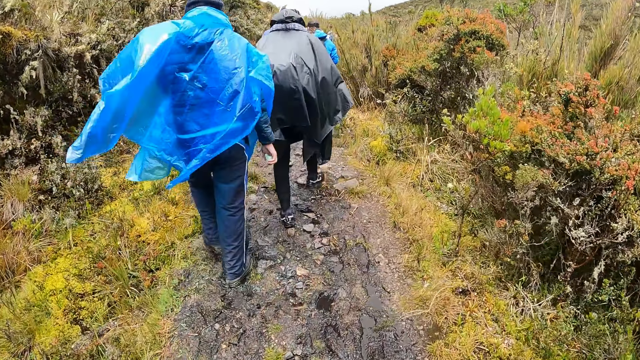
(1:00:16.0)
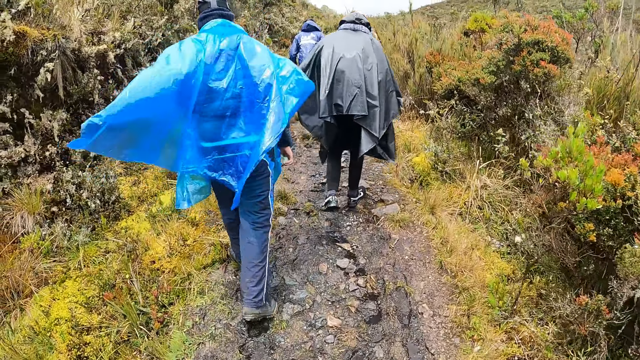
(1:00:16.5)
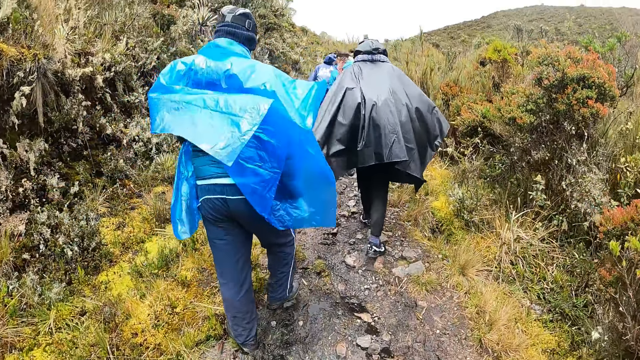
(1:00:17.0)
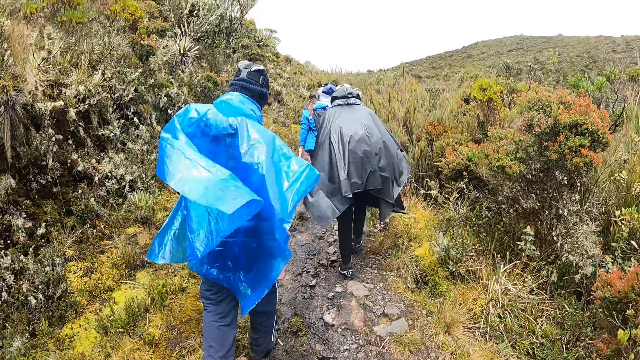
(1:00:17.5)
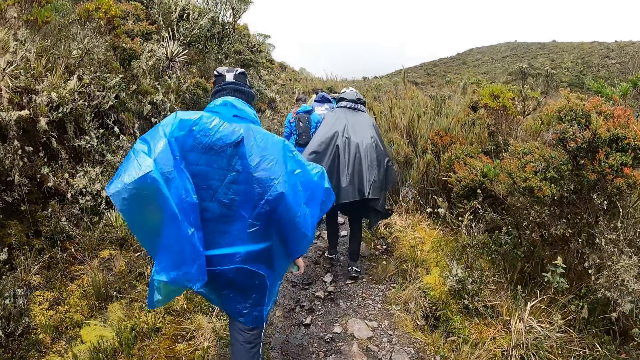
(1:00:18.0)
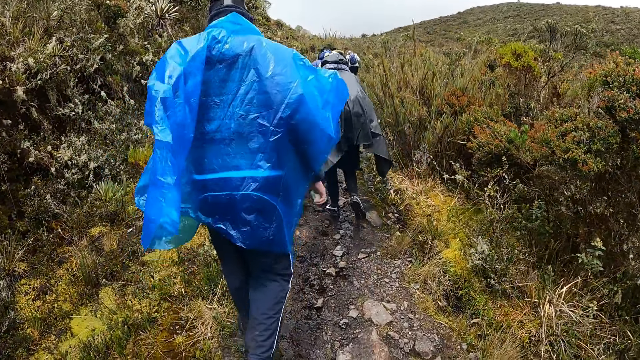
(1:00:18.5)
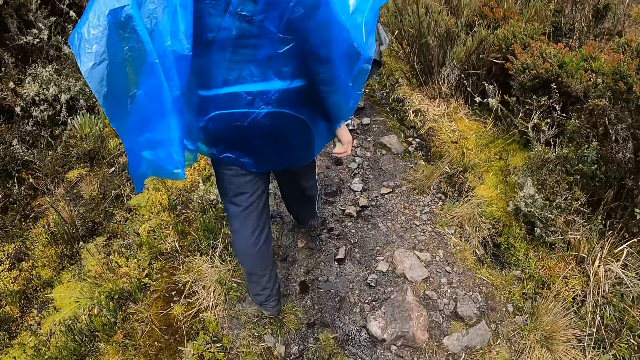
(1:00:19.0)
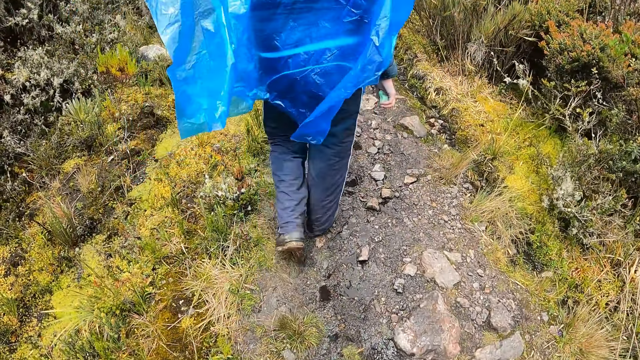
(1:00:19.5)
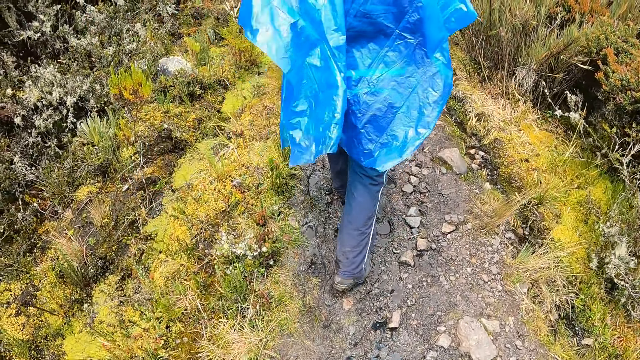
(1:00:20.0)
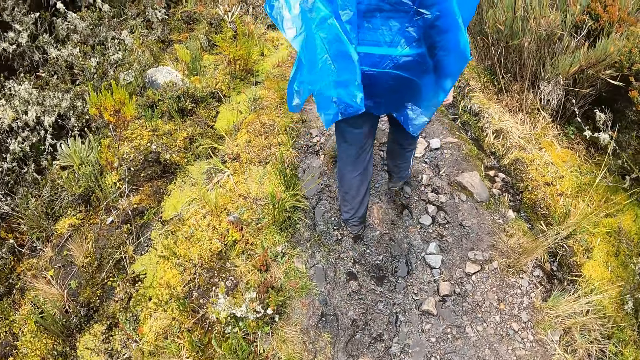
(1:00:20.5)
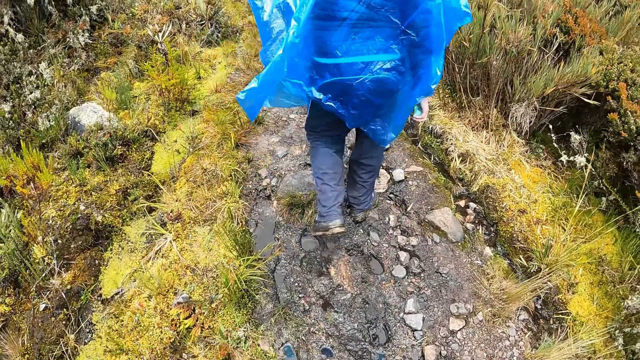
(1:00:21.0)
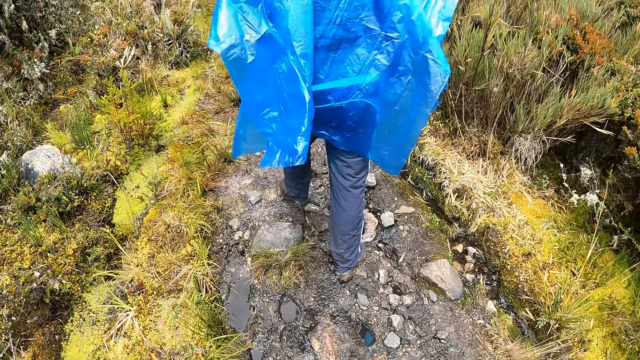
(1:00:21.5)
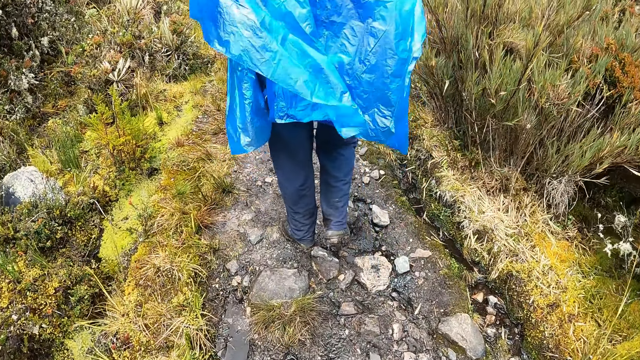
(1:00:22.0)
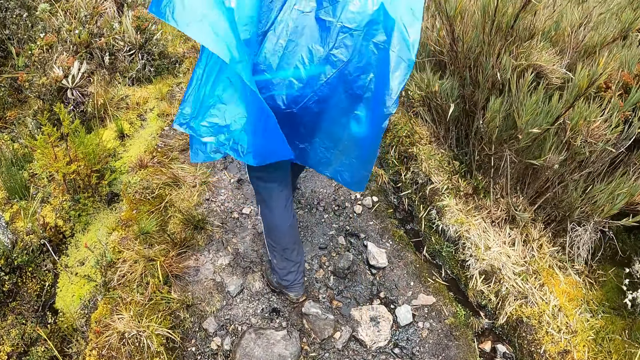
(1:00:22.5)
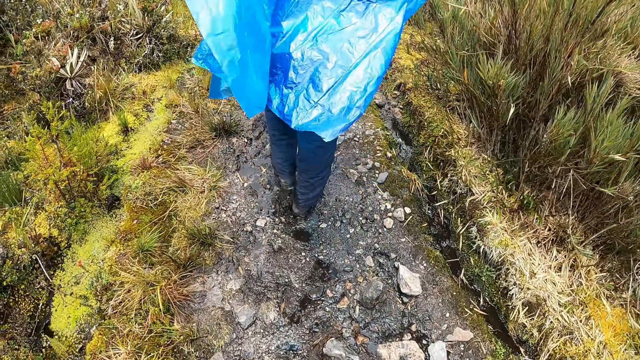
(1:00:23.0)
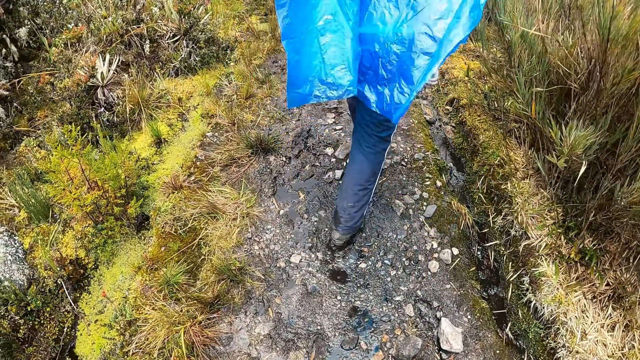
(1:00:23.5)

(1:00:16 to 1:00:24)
The camera wearer walks along a rocky path.

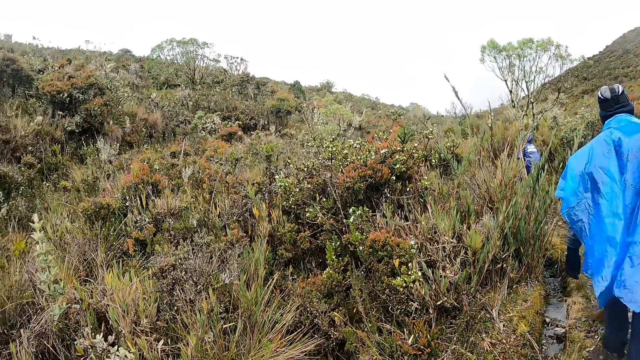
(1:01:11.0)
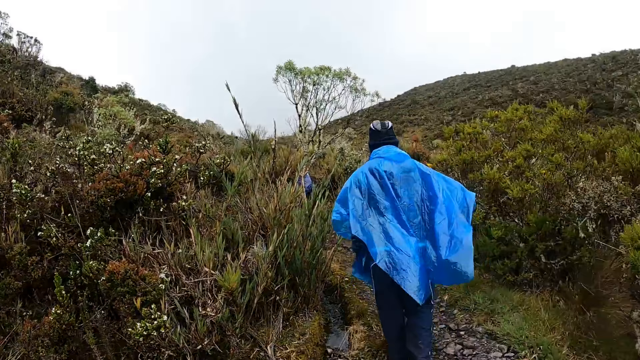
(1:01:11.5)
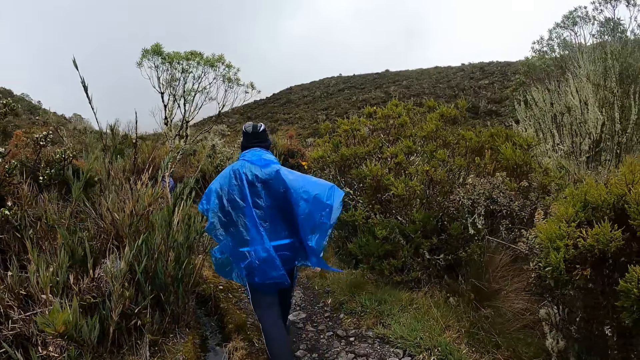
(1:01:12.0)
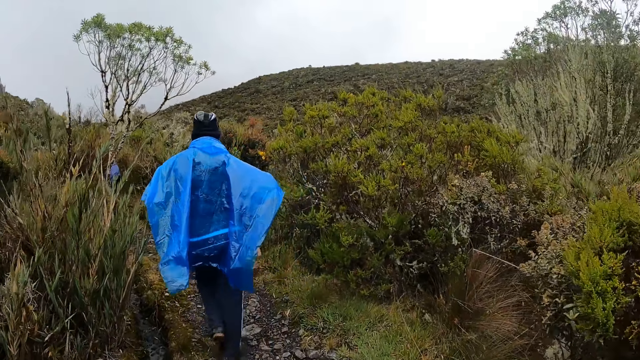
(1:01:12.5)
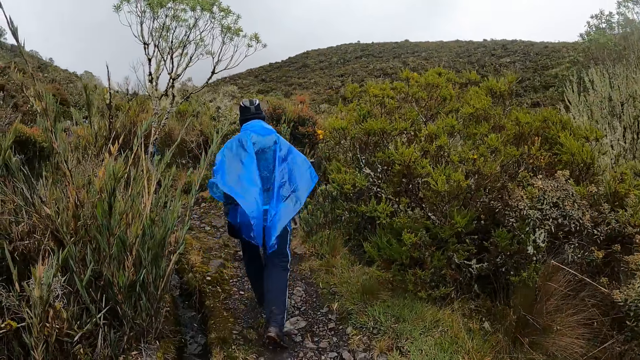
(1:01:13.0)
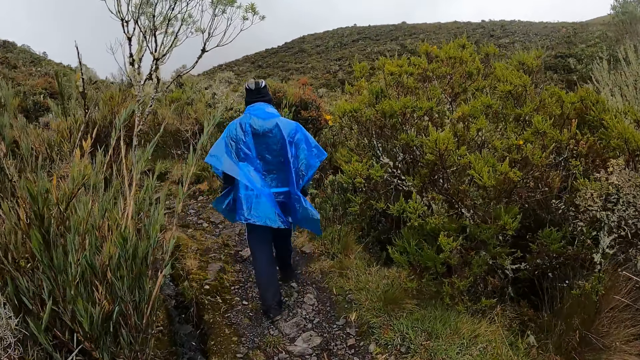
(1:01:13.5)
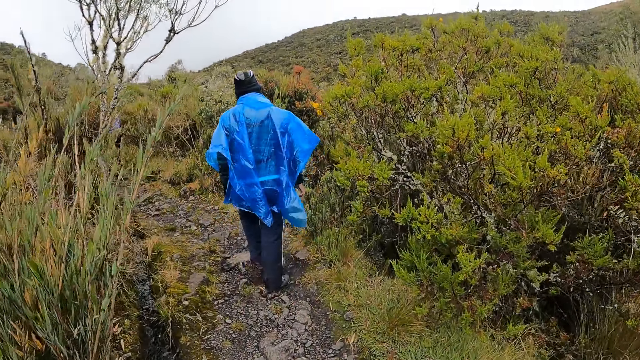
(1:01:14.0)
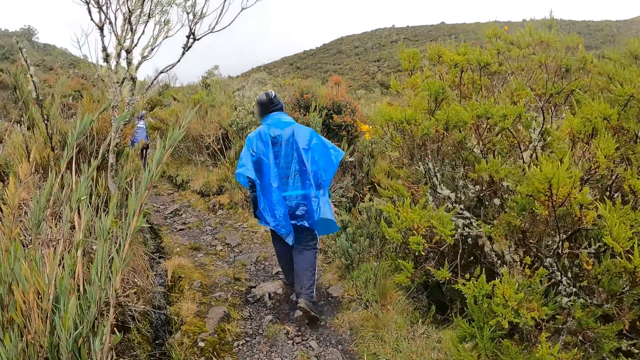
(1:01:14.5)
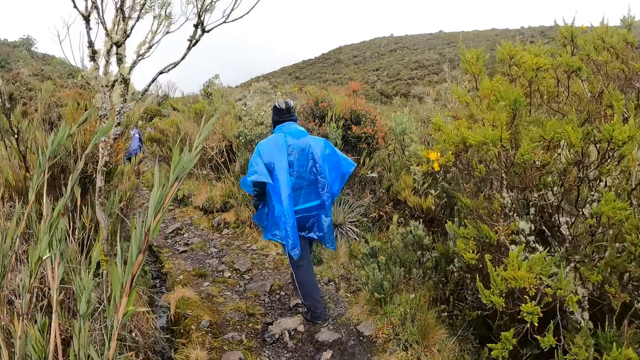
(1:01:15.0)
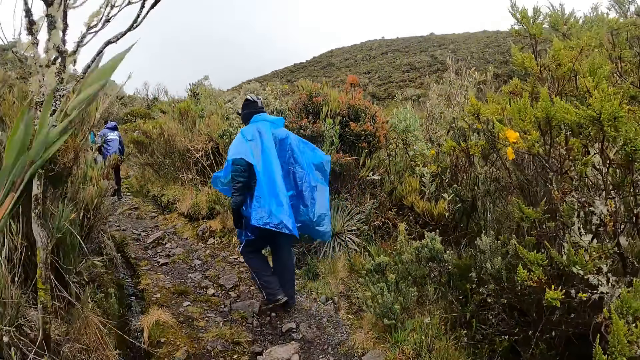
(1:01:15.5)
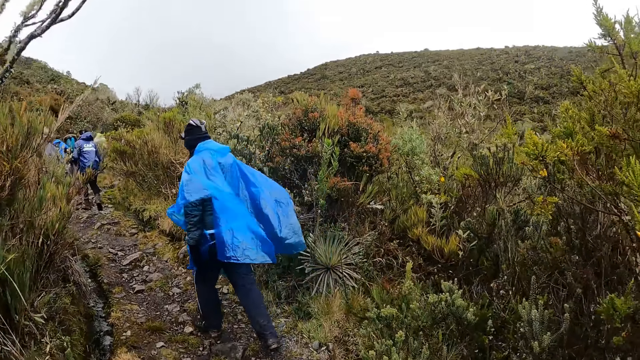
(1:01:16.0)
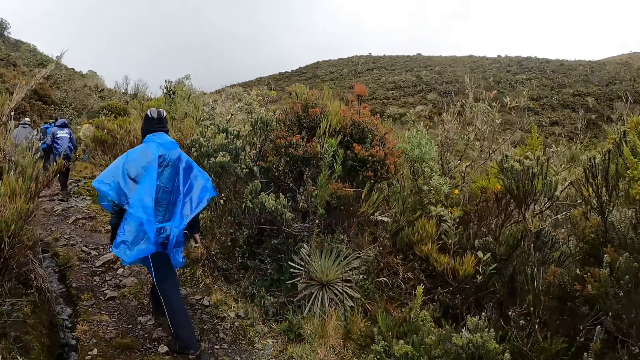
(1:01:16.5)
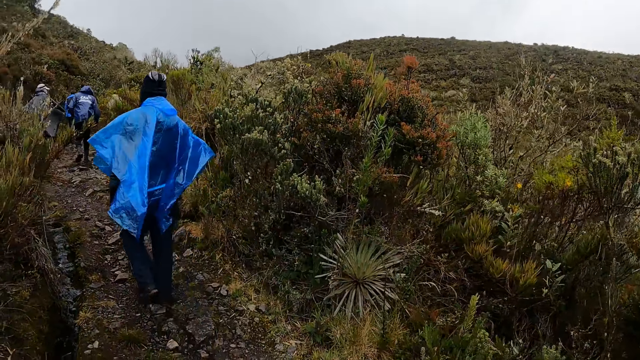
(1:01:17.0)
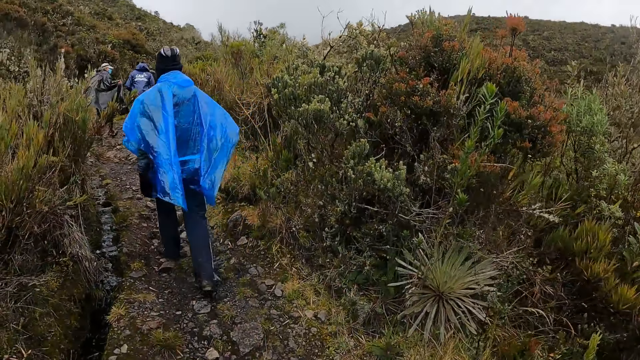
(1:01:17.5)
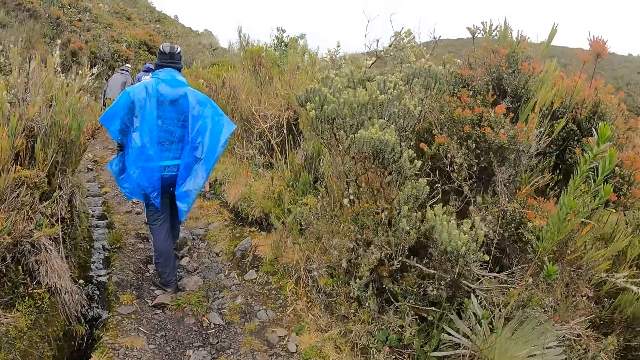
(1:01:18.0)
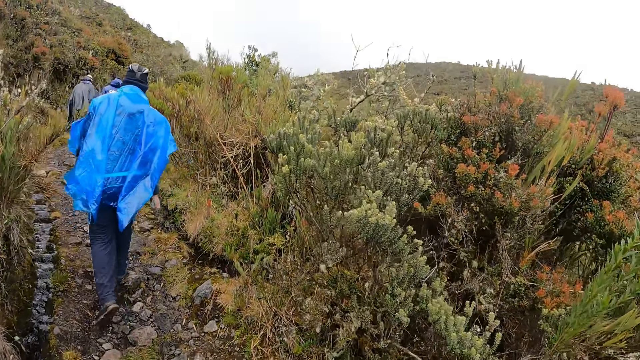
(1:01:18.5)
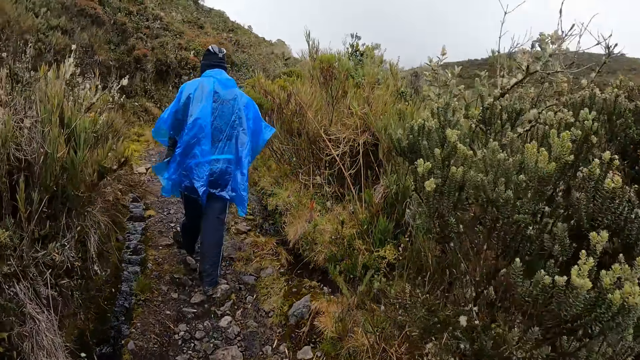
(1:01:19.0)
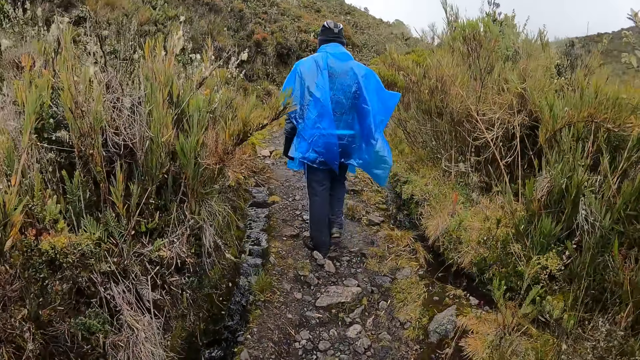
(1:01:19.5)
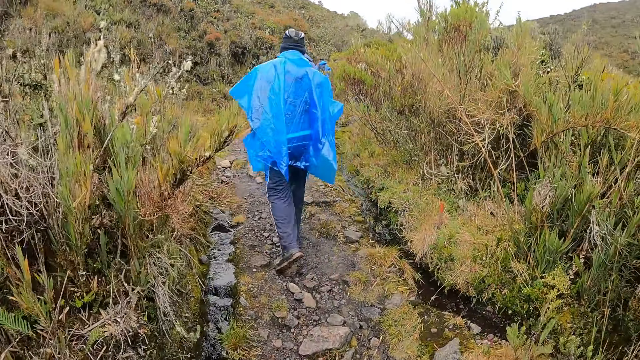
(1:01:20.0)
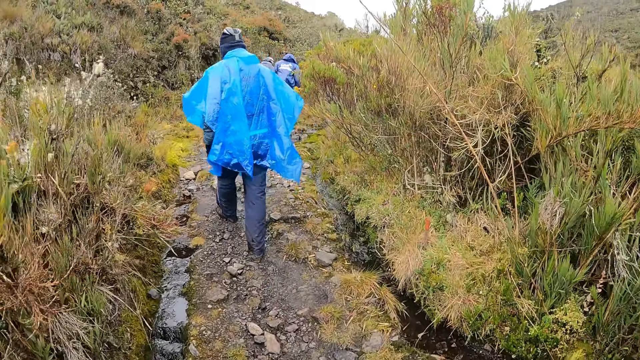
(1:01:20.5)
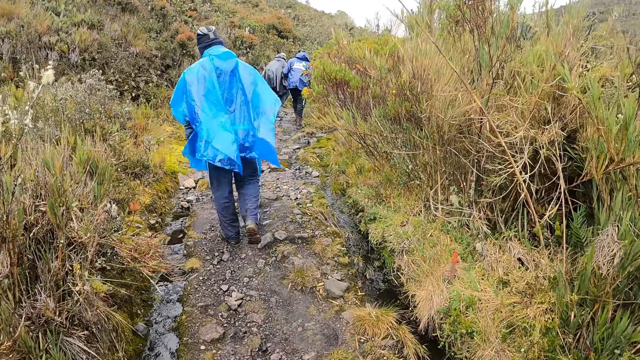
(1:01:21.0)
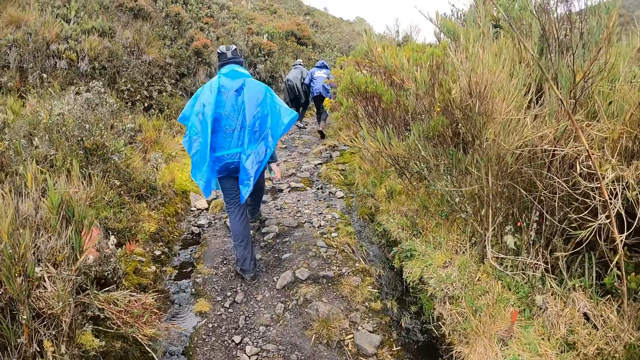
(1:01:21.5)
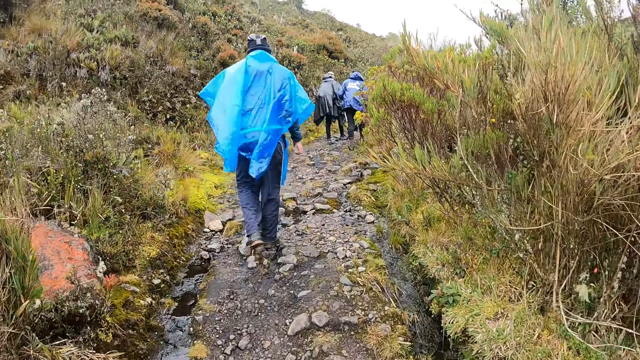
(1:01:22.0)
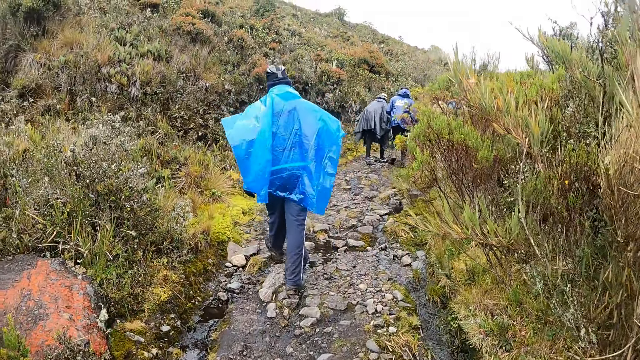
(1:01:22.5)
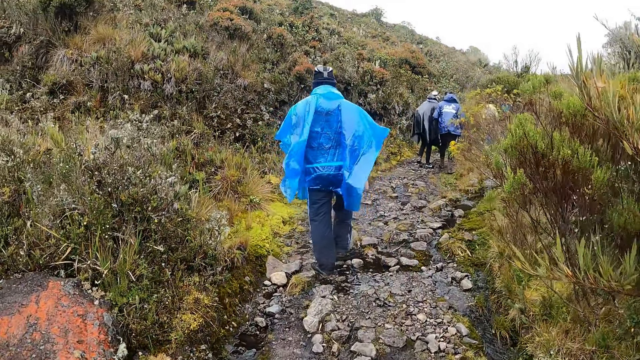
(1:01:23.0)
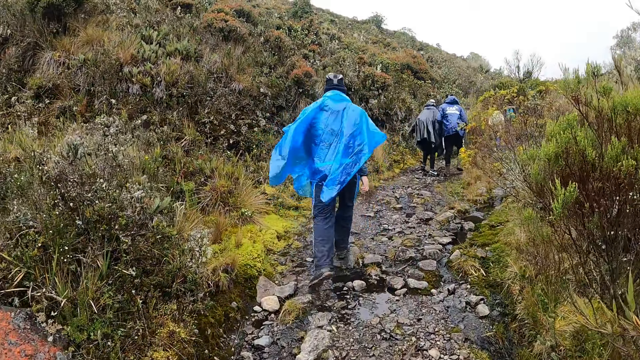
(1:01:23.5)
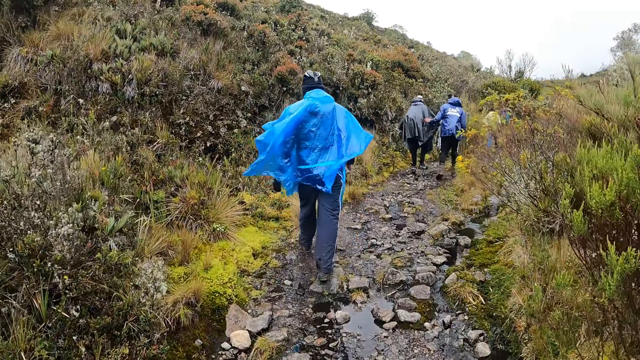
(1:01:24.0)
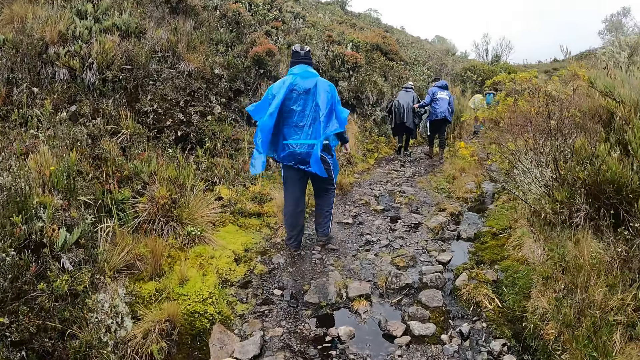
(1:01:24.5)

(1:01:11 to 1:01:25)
The camera wearer looks around the field. They walk a rocky path.
